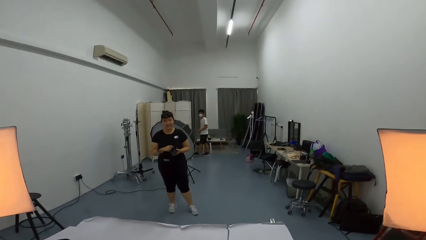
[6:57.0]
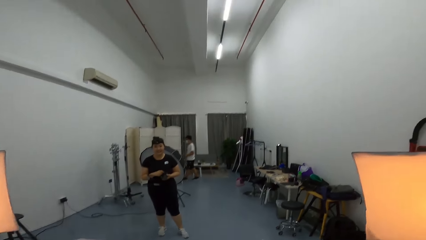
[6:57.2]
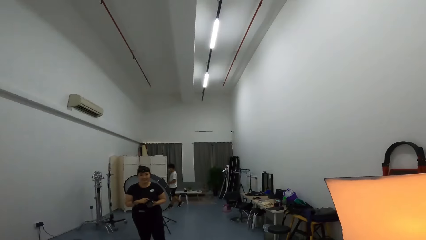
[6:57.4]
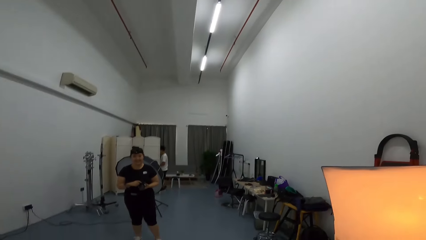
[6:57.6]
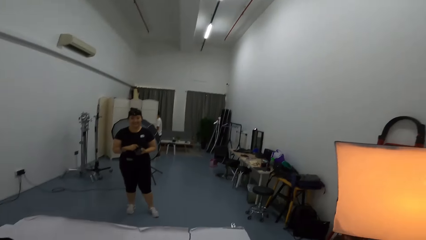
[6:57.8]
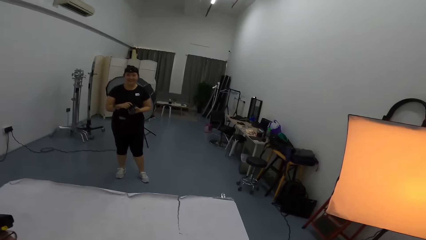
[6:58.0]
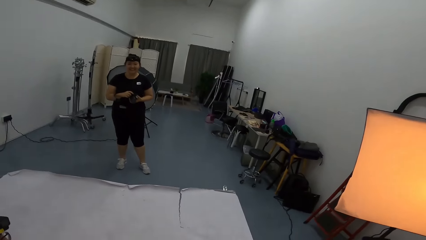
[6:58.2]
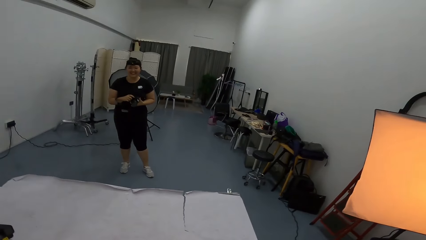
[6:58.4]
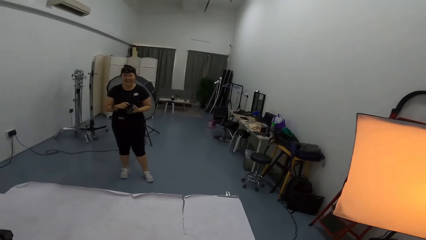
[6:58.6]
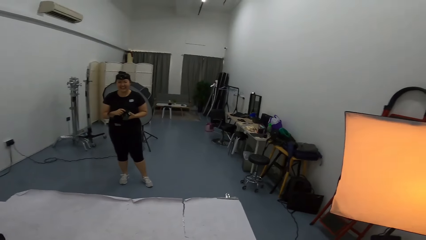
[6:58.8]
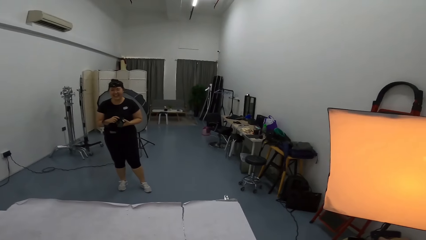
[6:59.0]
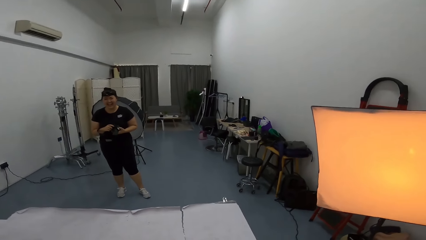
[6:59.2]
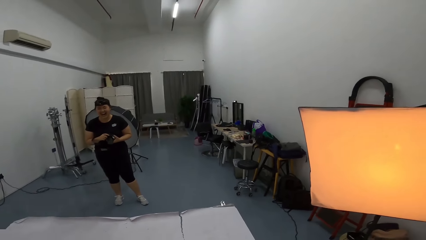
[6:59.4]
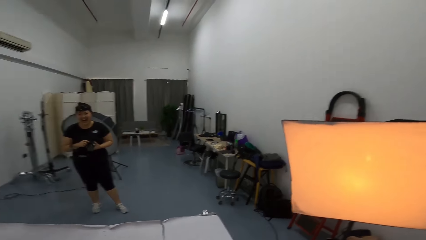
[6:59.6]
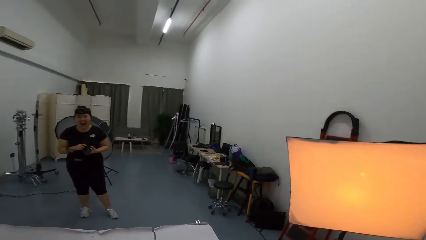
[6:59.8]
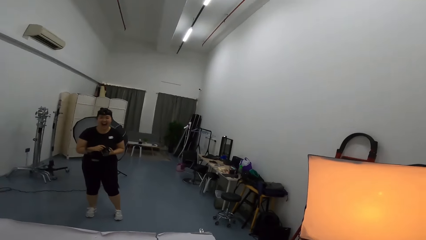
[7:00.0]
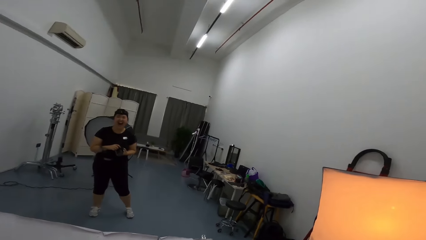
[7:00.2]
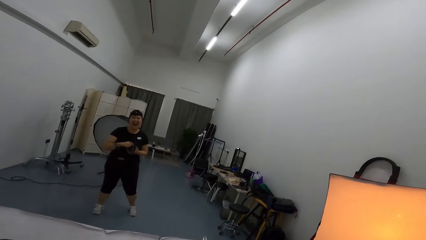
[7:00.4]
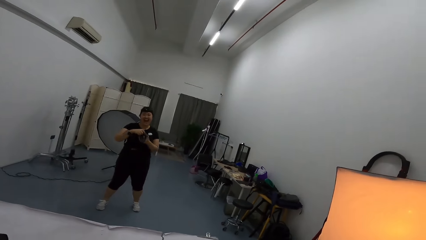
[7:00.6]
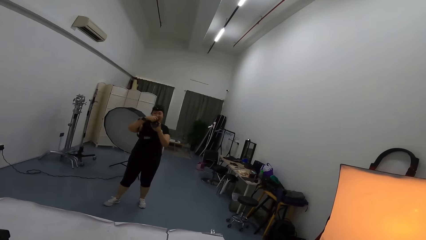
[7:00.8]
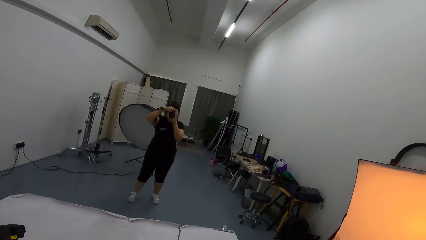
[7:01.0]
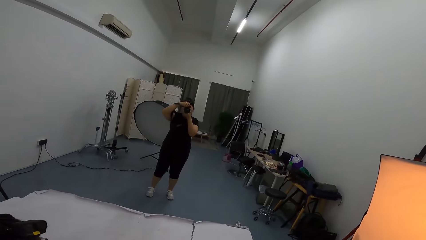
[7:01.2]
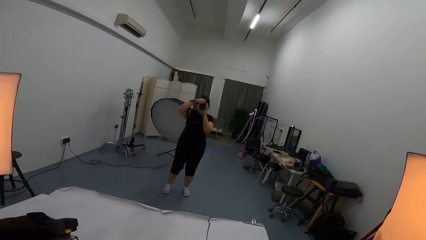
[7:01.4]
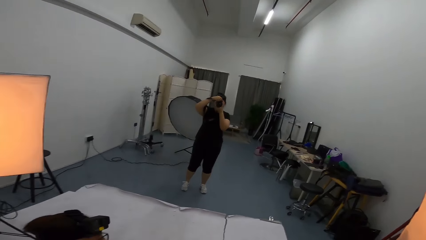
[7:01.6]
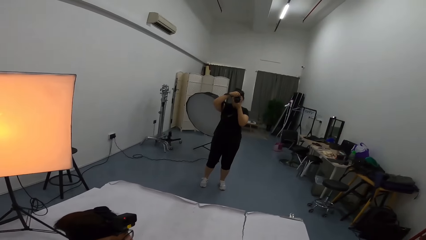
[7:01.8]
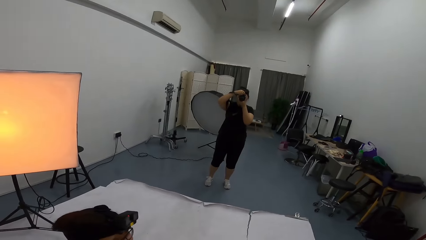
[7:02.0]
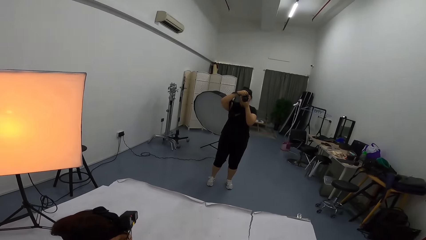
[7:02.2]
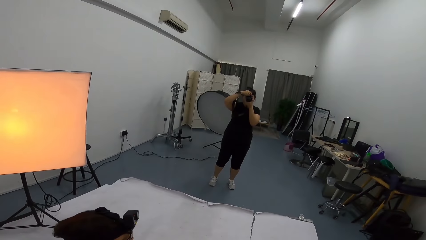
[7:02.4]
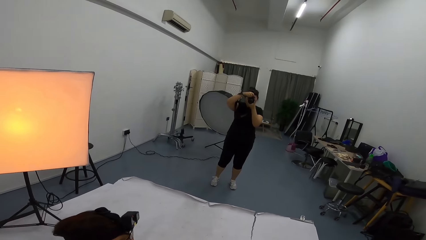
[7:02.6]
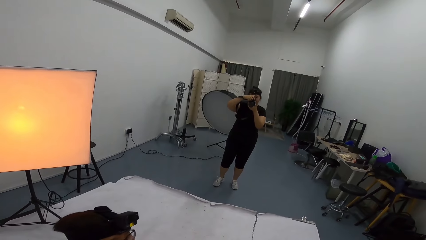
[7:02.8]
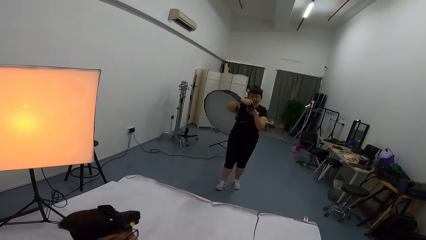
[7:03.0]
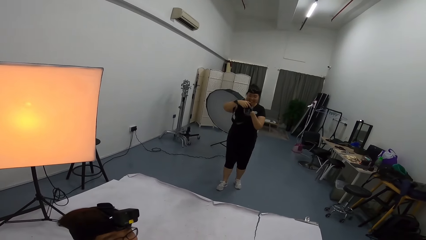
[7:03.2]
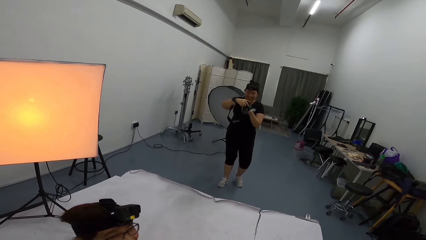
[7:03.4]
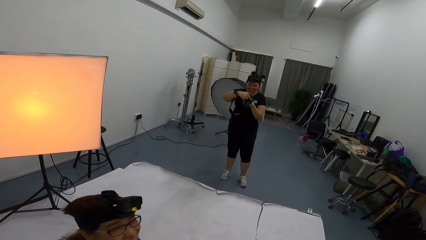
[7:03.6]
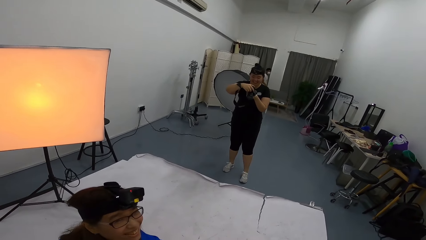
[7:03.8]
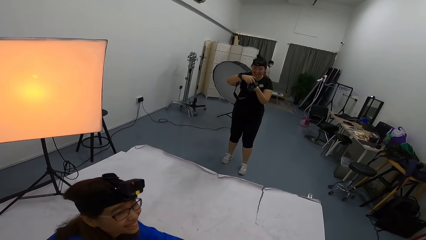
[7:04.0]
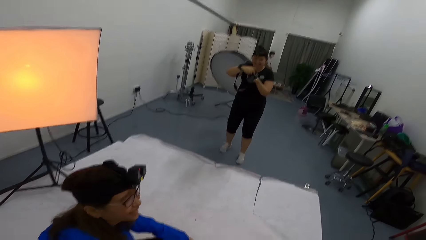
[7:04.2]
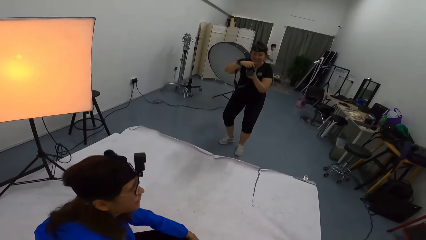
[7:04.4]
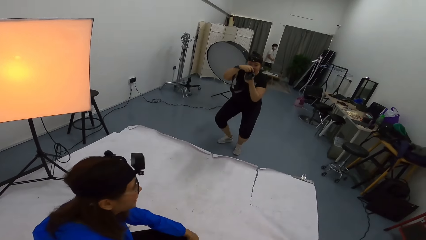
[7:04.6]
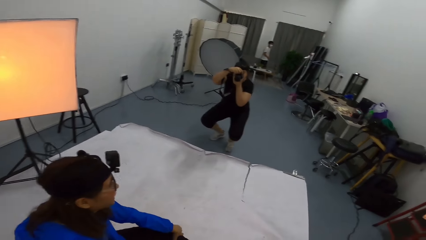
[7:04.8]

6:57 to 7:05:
The camera wearer talks to a woman. They laugh loudly. The woman takes a photo of another woman. The other woman looks at the camera wearer.

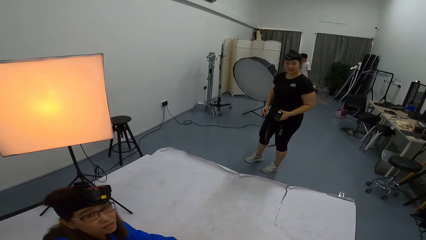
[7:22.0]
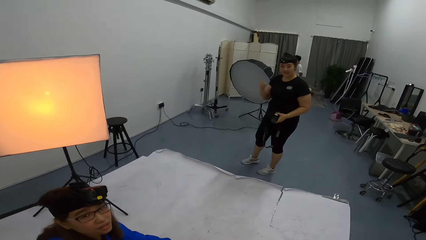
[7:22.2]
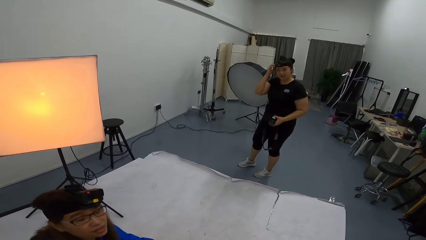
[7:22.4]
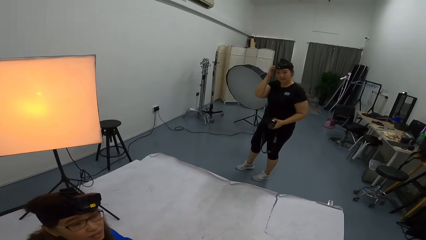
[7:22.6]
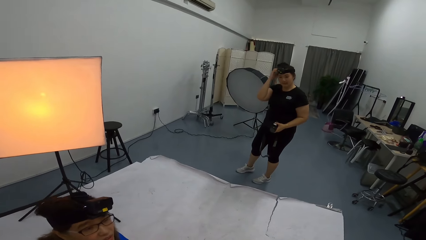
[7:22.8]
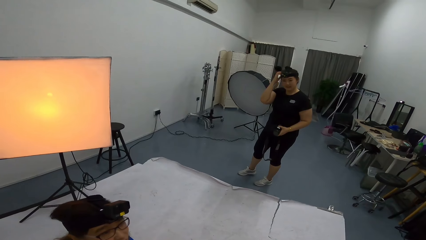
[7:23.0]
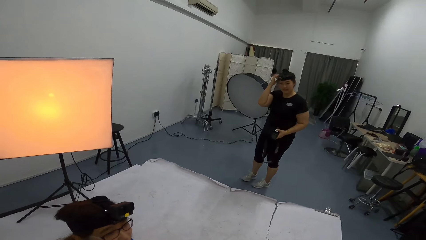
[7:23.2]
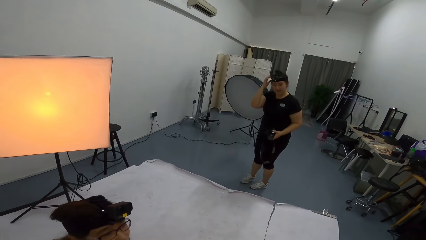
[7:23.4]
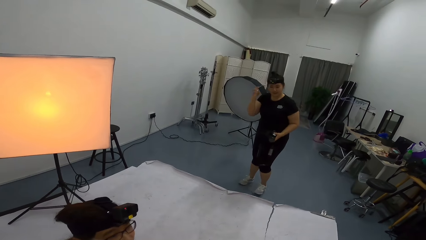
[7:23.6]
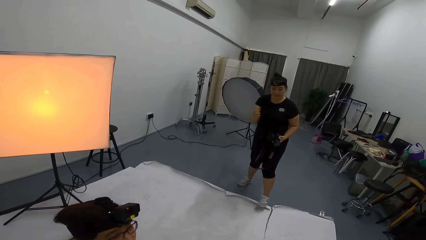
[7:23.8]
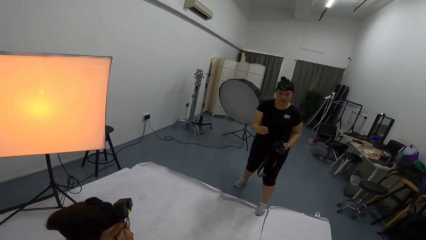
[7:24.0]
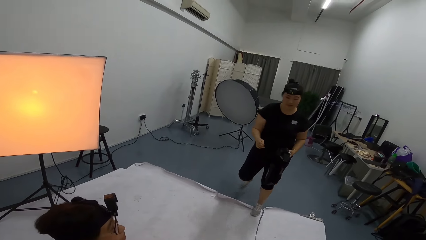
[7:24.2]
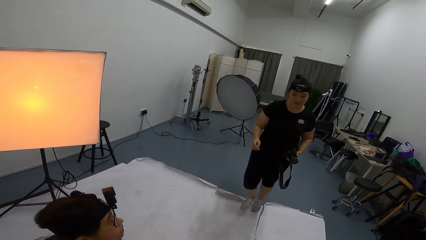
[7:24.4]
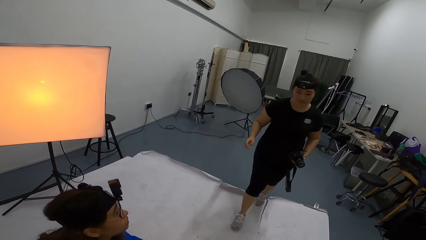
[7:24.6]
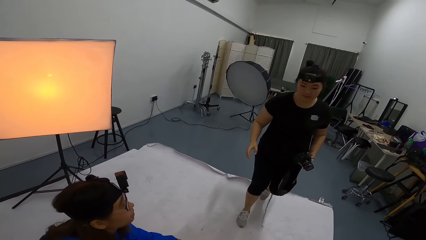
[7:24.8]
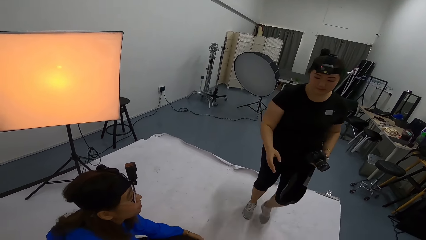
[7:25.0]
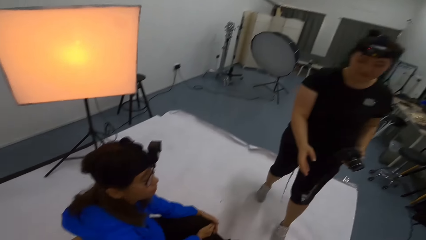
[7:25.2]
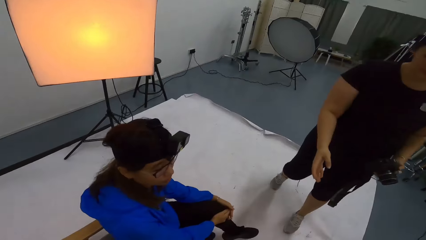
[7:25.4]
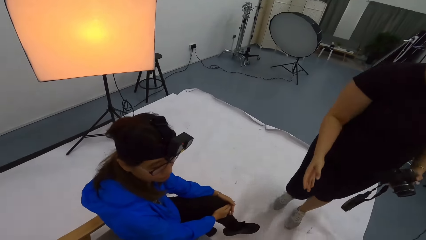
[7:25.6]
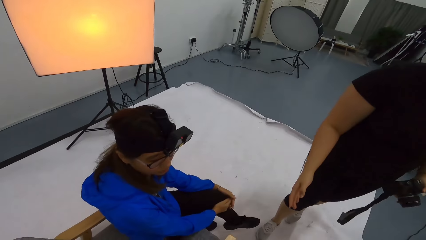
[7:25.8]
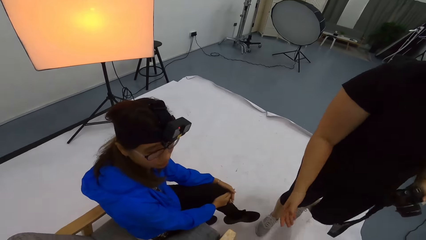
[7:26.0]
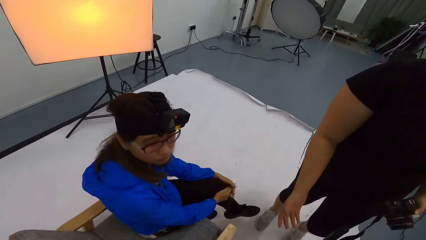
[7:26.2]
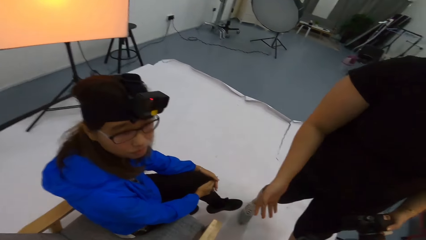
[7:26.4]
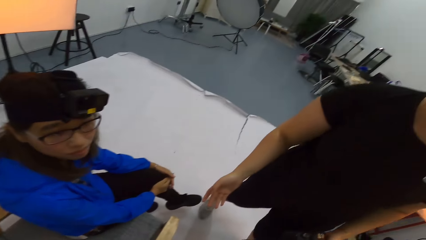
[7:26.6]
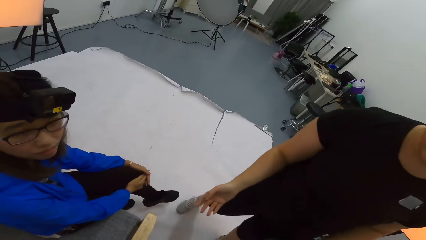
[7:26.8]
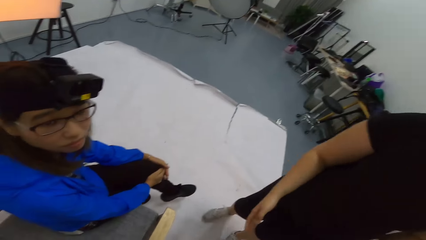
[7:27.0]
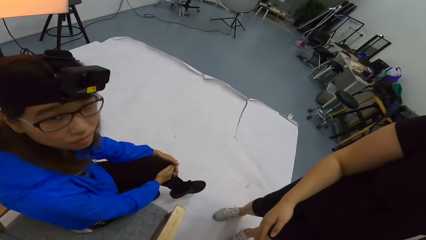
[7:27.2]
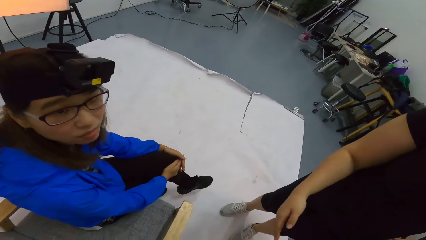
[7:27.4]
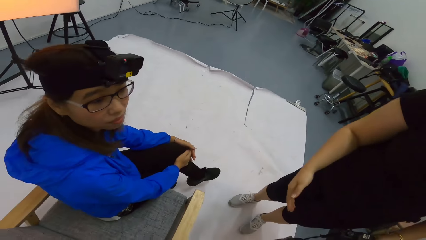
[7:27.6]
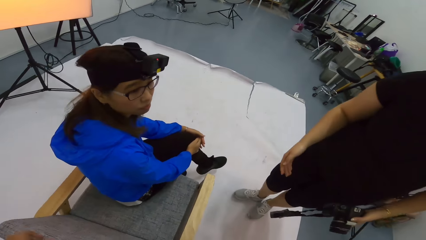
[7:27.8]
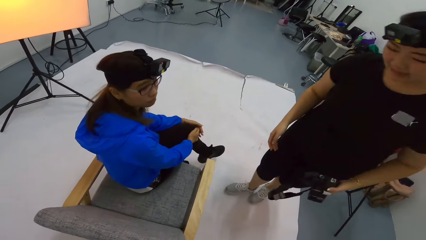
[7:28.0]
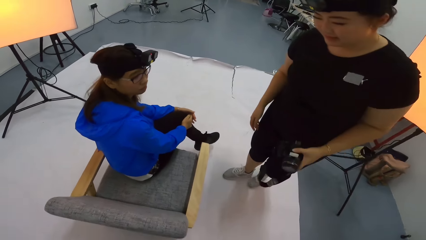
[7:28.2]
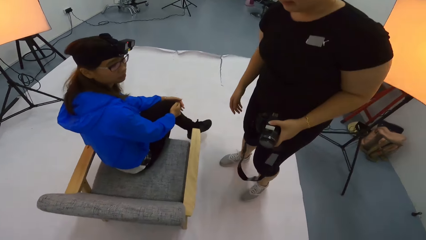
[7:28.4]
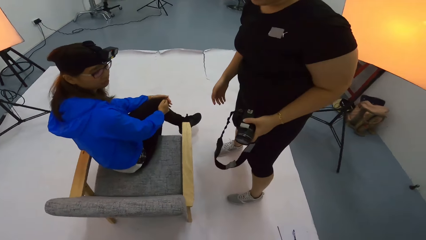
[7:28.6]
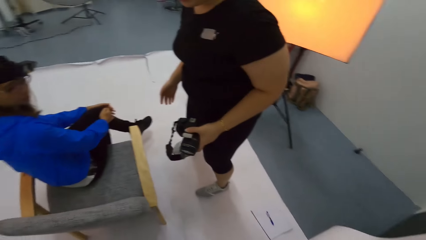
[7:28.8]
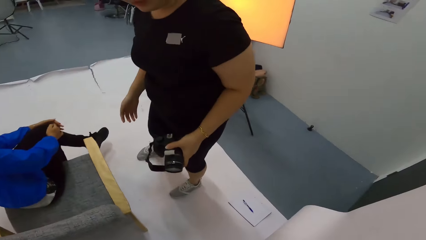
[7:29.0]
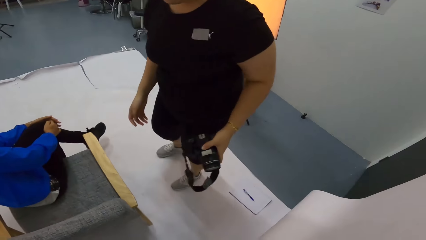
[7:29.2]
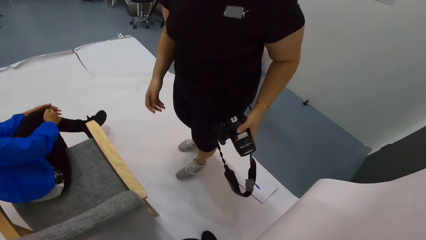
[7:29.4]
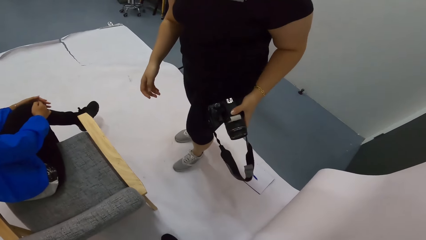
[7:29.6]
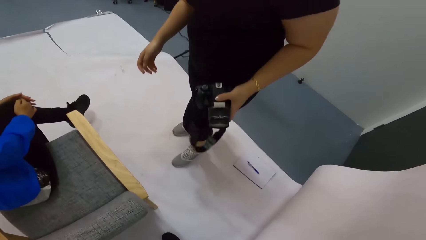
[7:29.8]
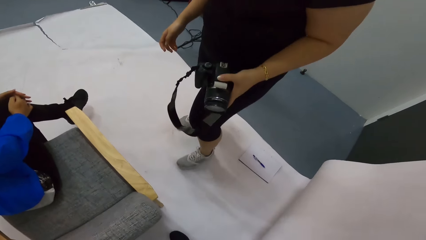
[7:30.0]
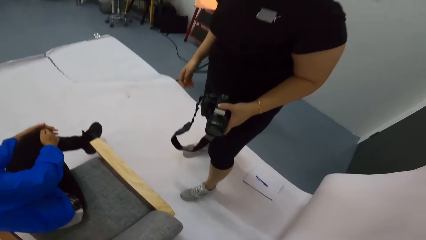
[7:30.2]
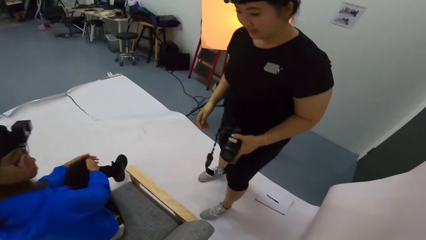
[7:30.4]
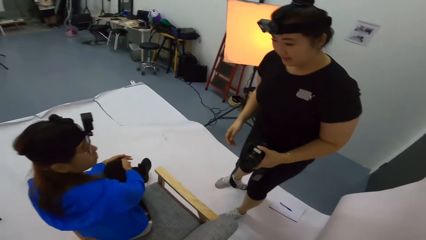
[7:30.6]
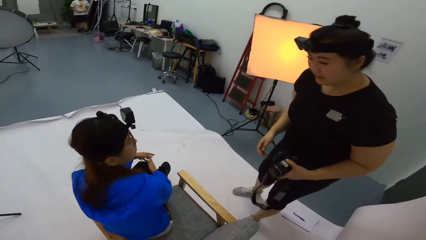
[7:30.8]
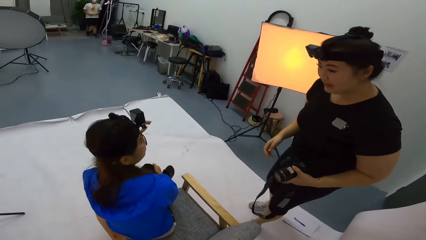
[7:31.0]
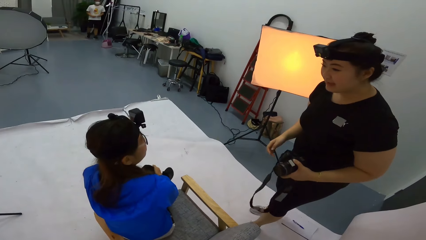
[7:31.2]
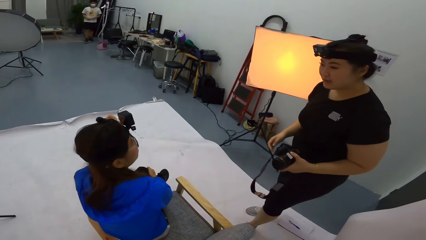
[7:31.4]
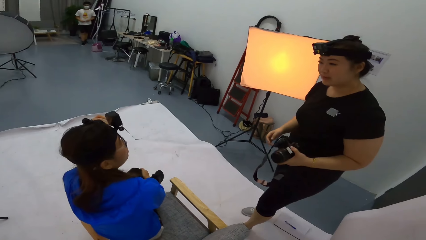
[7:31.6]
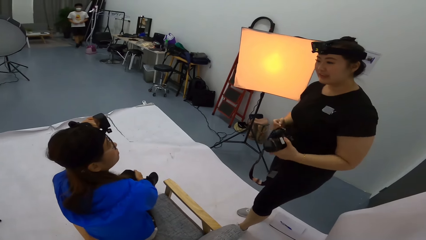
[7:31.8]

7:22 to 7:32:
A woman looks at the camera wearer. Another woman scratches the head with the right hand and walks towards the camera wearer. The camera wearer speaks to the other woman. The other woman moves a little.
